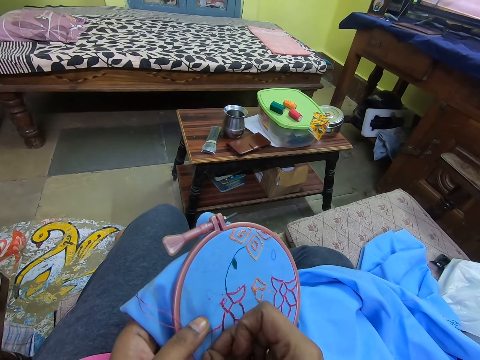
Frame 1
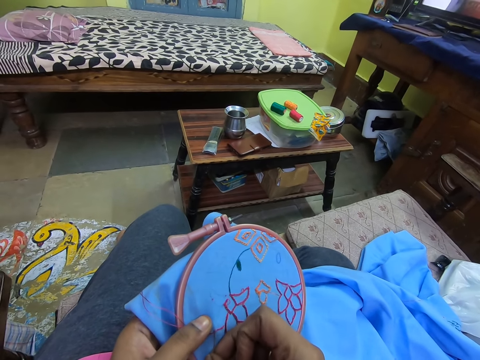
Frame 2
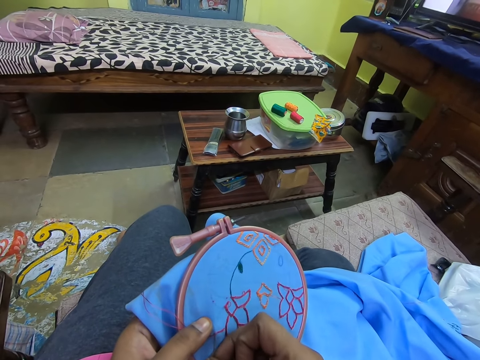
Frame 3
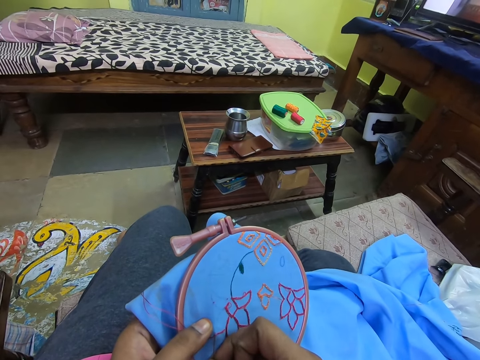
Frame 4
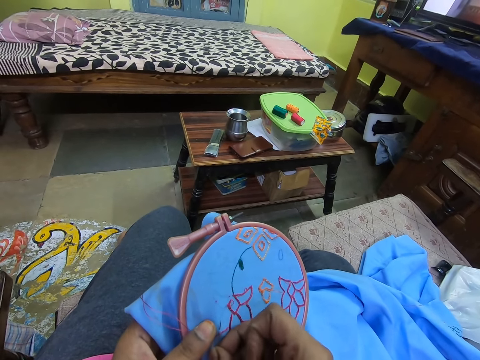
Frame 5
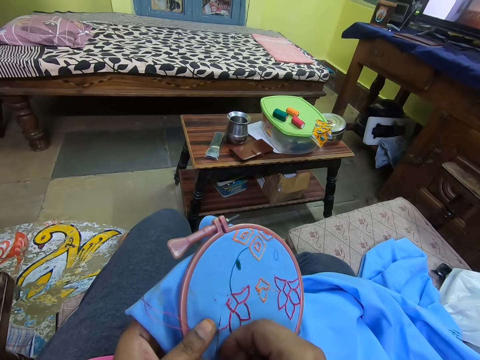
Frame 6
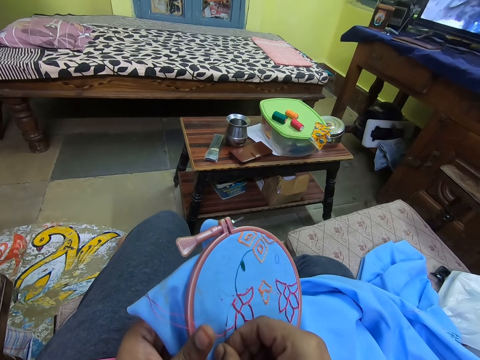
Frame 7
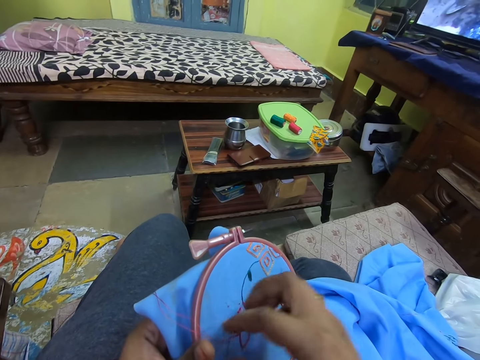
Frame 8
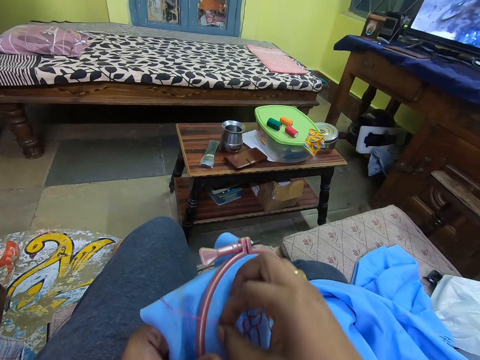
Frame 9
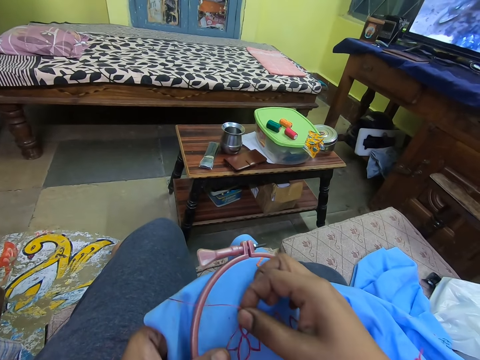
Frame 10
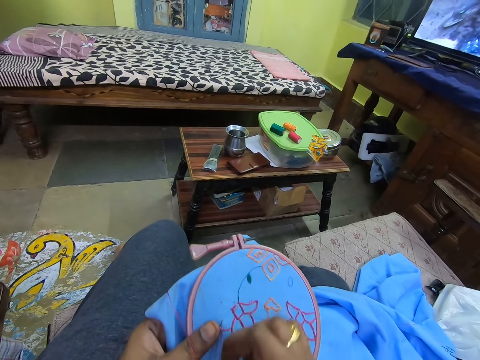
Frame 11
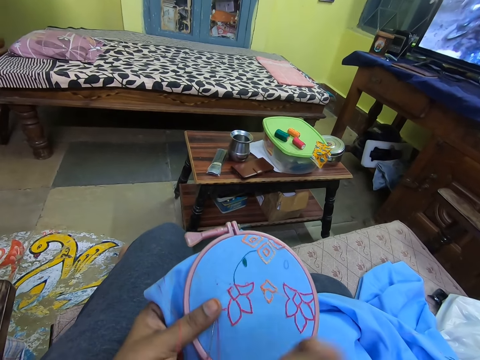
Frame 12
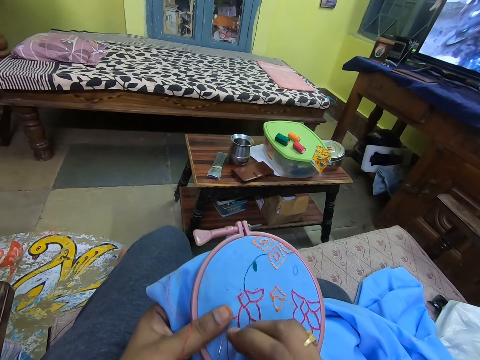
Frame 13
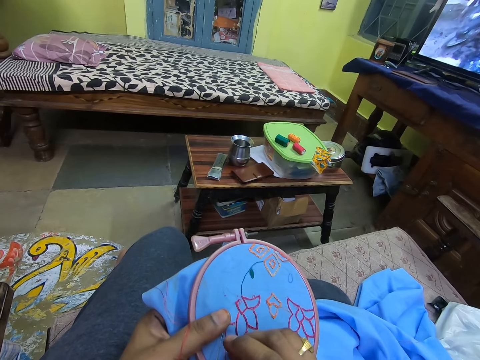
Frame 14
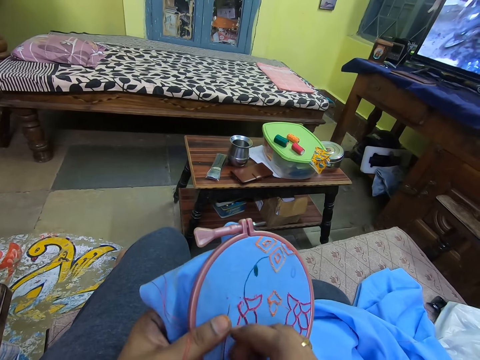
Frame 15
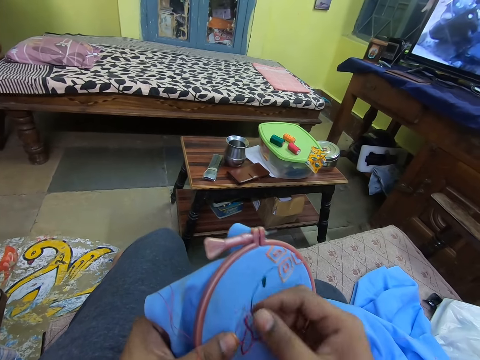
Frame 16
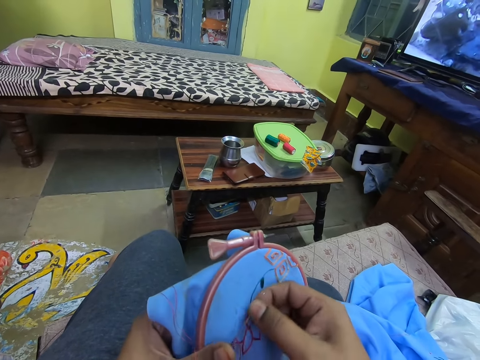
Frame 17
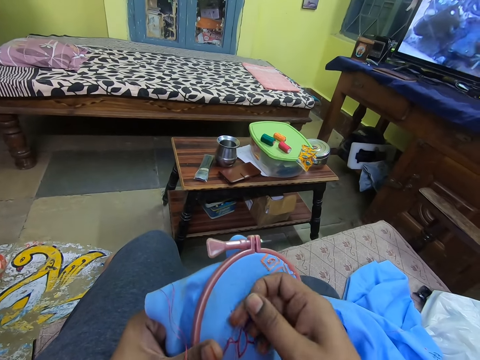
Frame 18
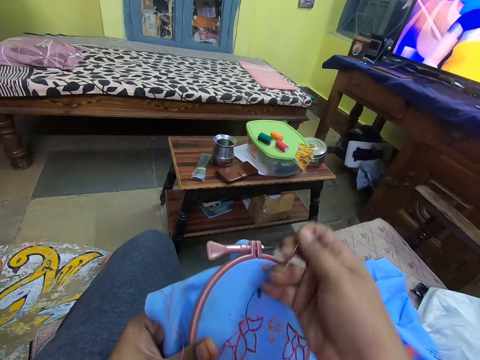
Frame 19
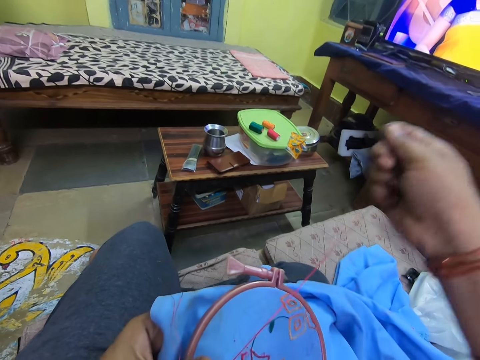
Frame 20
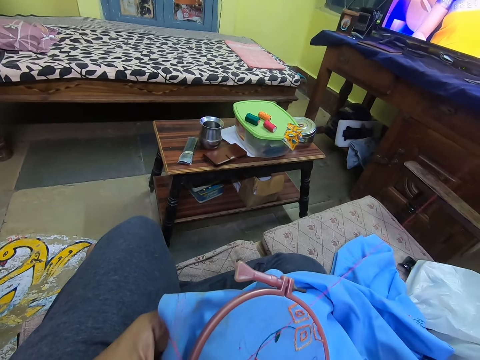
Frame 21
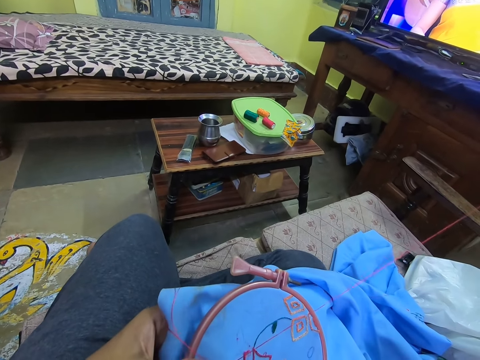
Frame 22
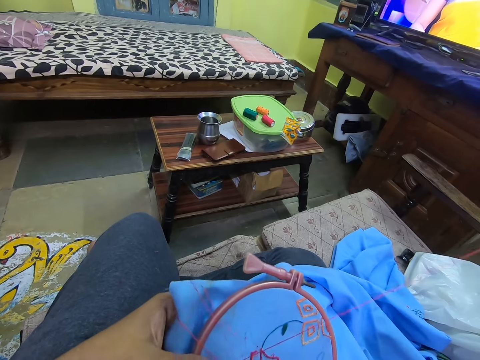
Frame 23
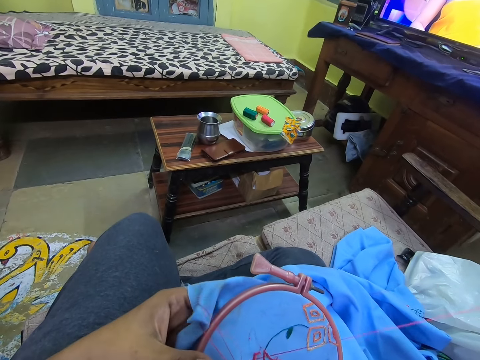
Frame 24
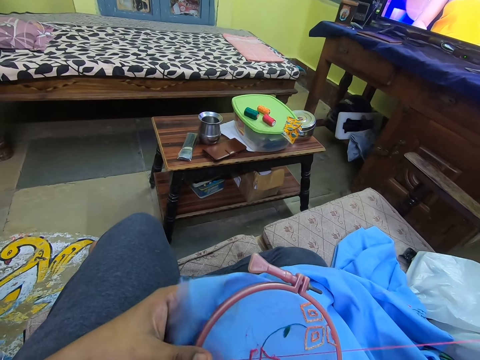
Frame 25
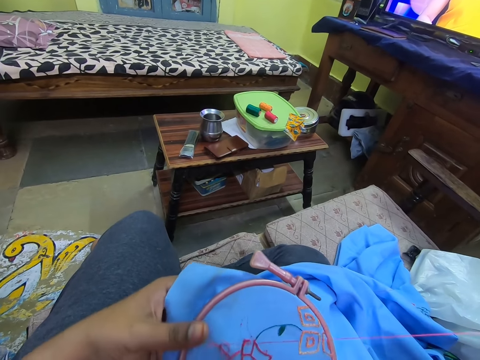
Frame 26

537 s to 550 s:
The camera wearer rolls the thread around the needle. They tie the thread around the needle. They pull the needle. They stretch the thread.

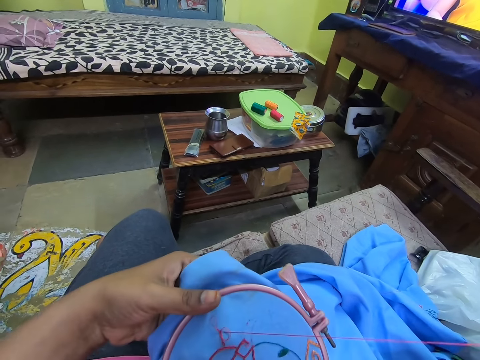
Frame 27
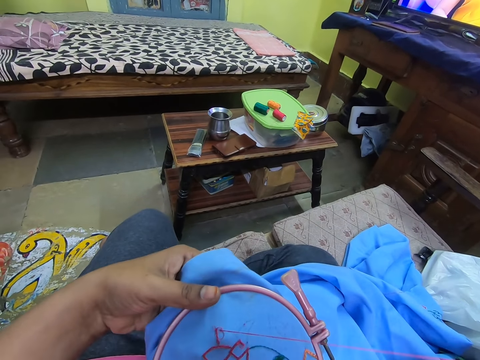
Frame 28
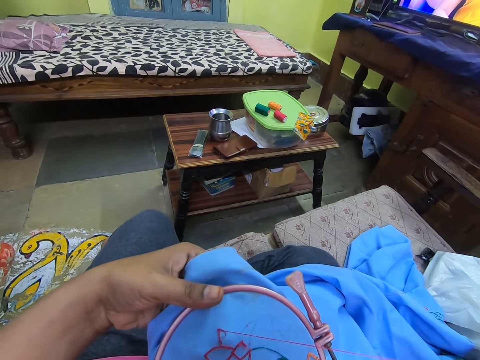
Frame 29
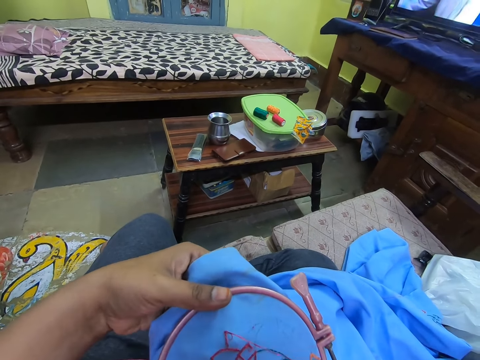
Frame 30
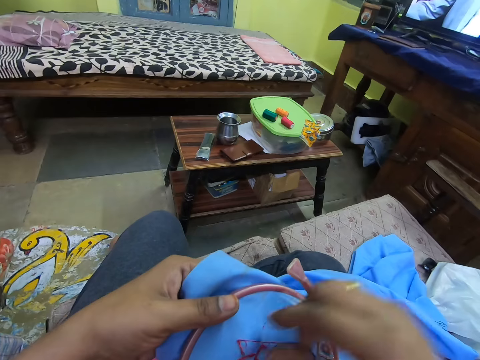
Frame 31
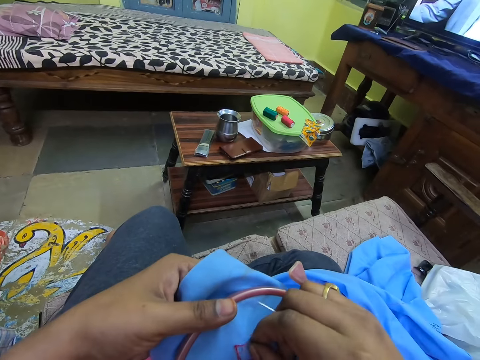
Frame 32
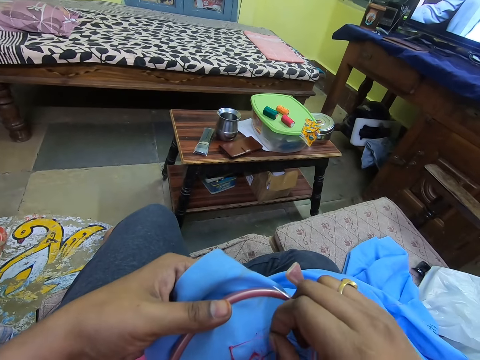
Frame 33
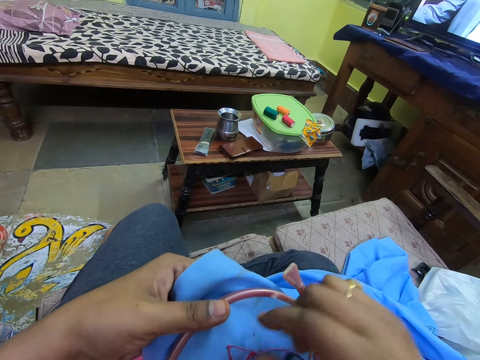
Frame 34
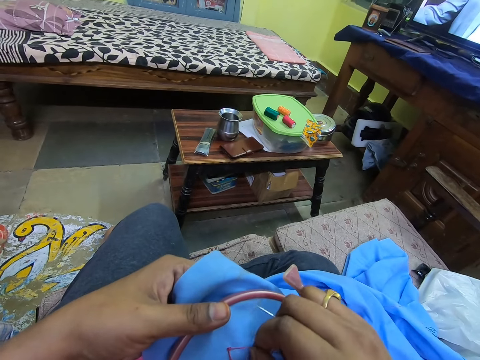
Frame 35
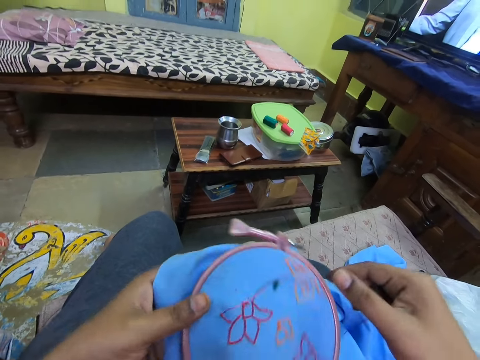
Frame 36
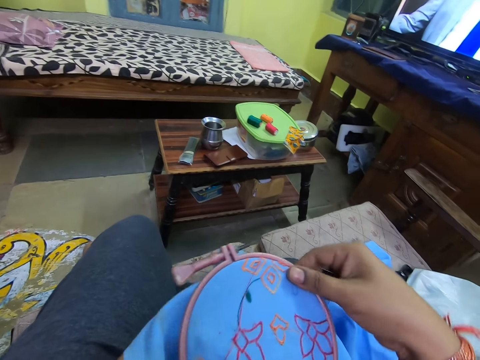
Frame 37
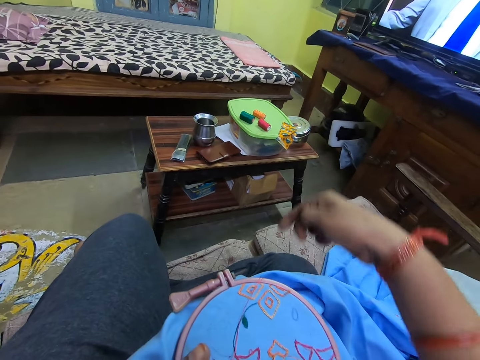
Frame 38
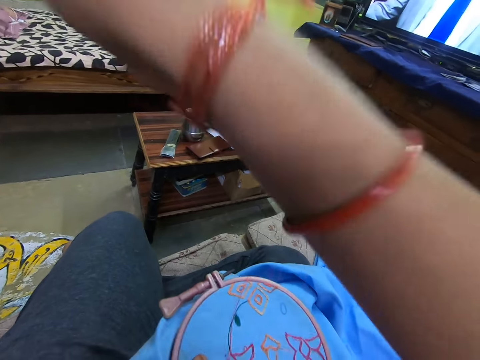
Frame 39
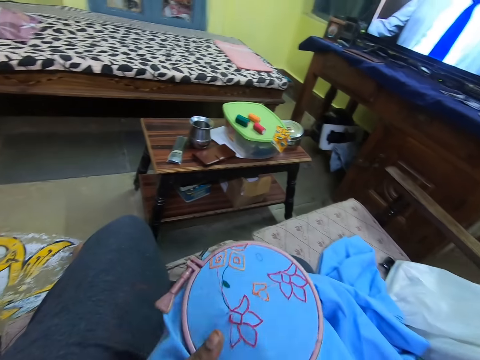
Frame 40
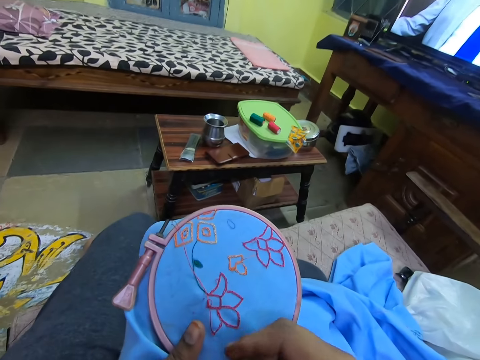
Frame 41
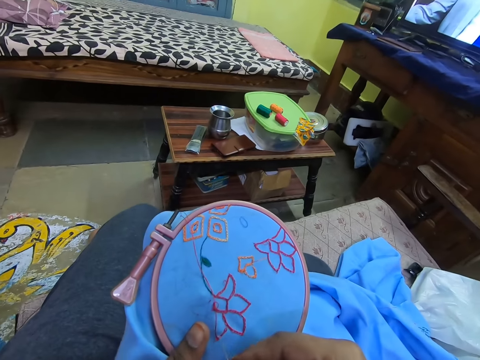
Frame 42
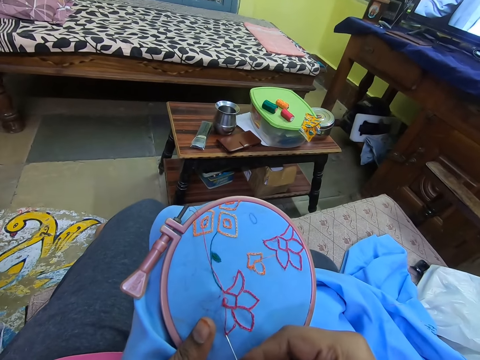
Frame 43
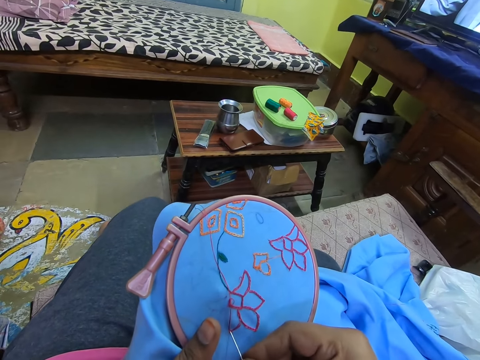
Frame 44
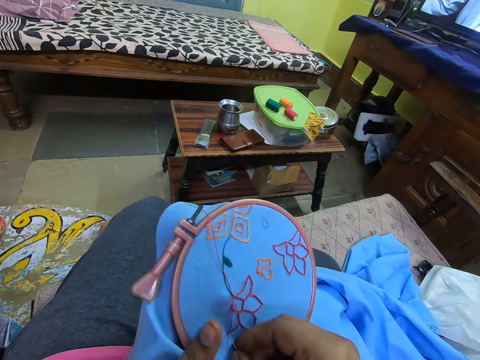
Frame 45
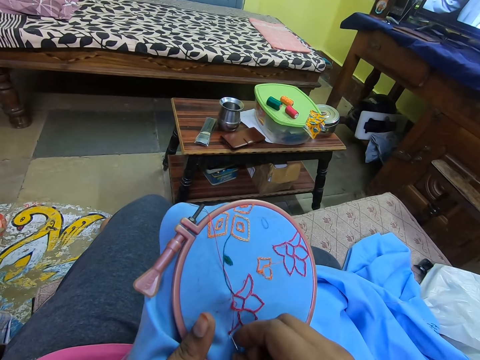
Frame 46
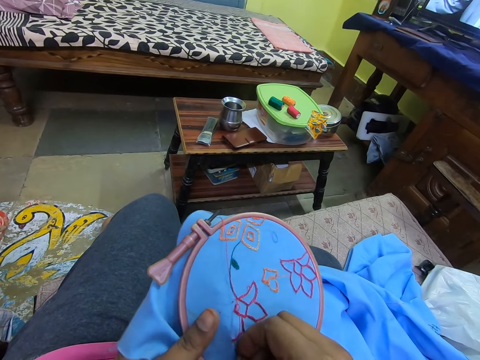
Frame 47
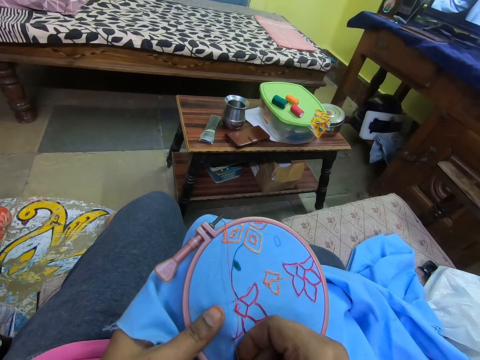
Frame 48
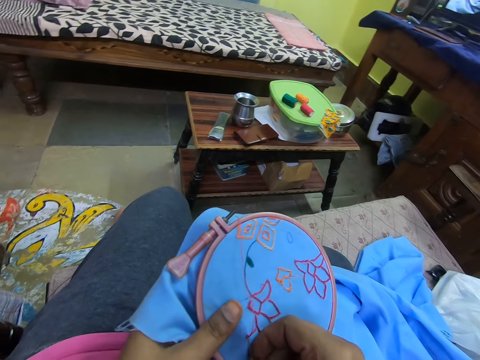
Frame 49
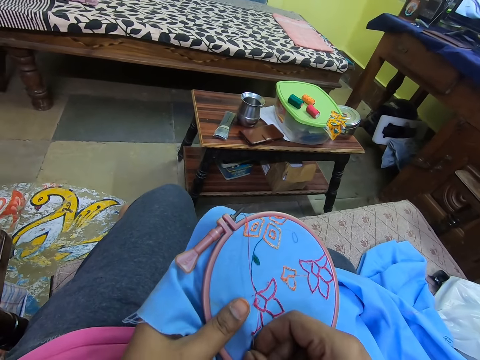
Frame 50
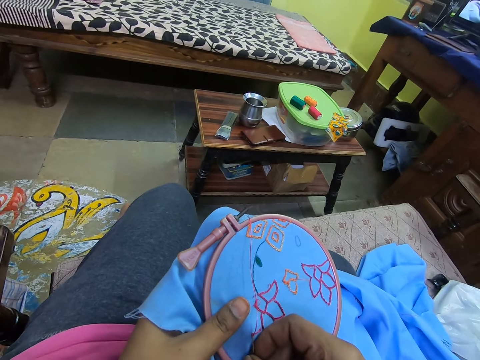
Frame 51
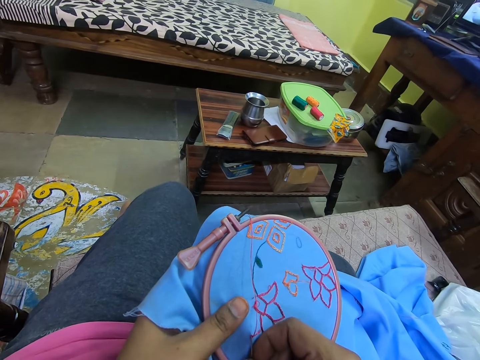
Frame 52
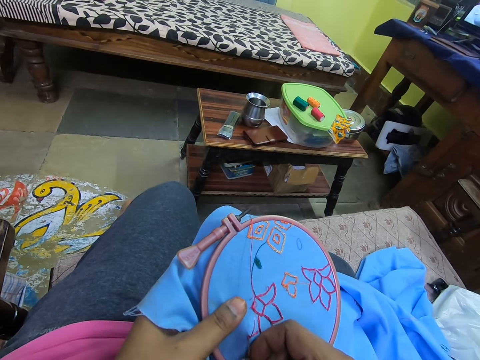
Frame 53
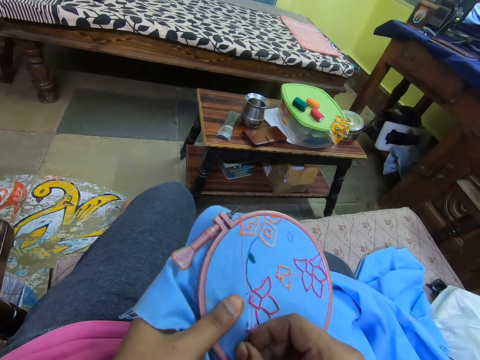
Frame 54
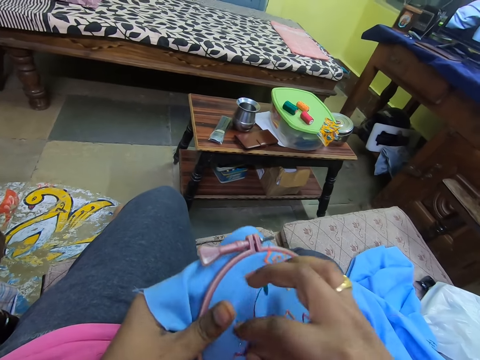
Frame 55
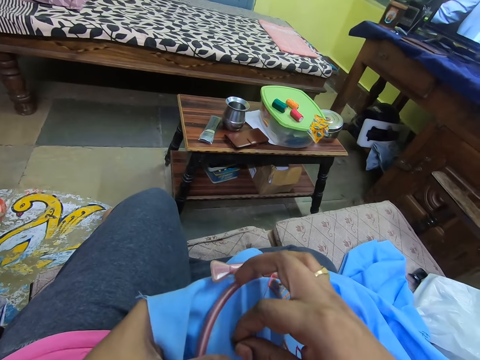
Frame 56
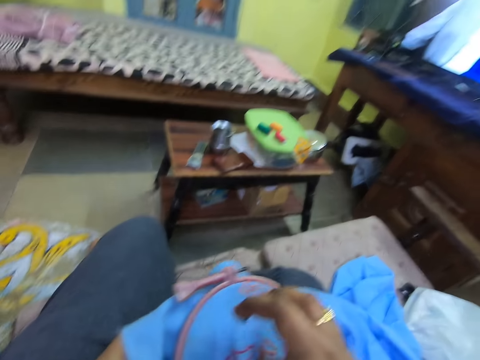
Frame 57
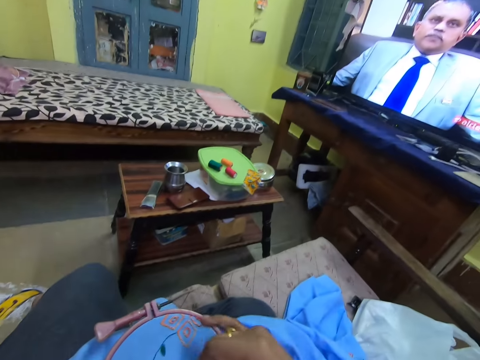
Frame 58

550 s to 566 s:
The camera wearer pulls the thread. They turn the material. They raise their hand. They do embroidery on the fabric.
